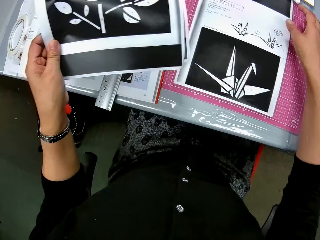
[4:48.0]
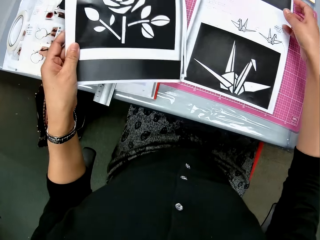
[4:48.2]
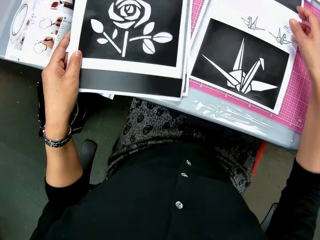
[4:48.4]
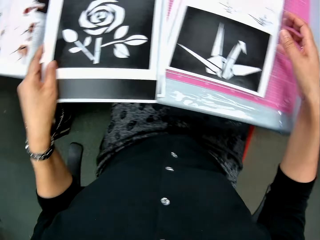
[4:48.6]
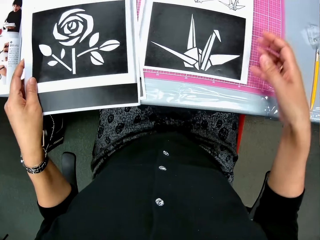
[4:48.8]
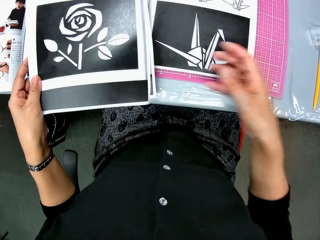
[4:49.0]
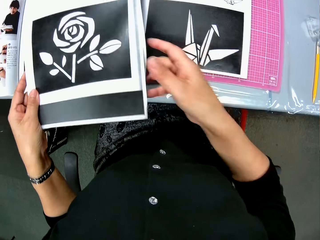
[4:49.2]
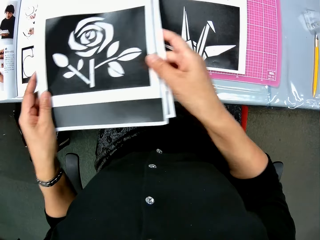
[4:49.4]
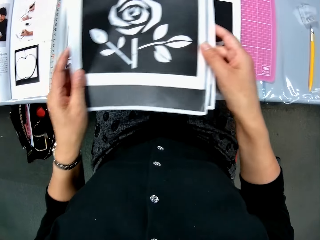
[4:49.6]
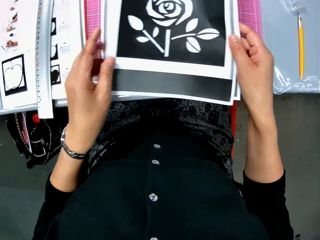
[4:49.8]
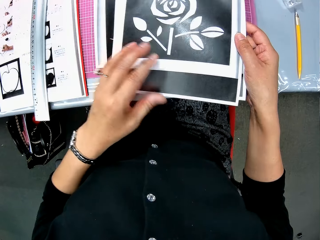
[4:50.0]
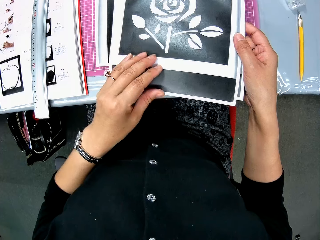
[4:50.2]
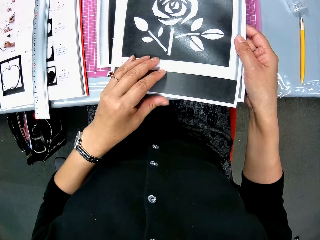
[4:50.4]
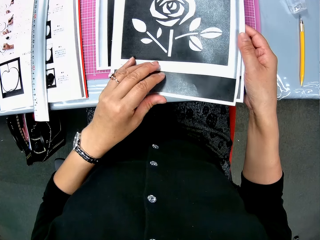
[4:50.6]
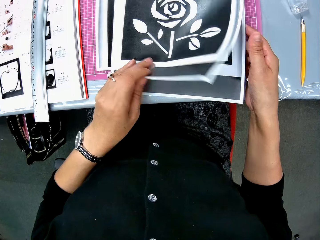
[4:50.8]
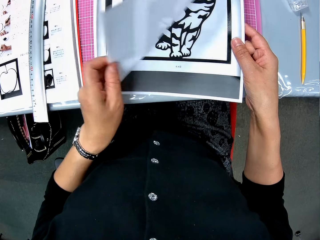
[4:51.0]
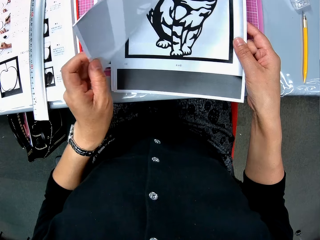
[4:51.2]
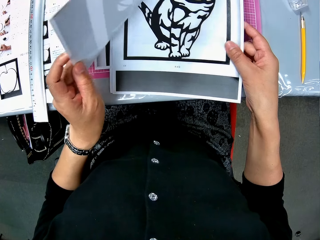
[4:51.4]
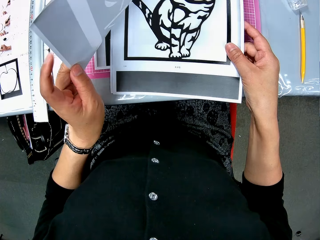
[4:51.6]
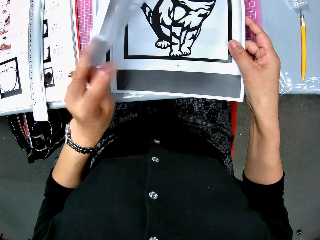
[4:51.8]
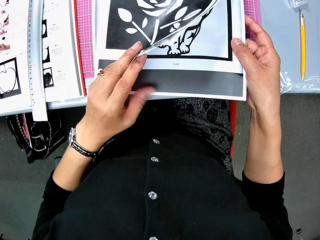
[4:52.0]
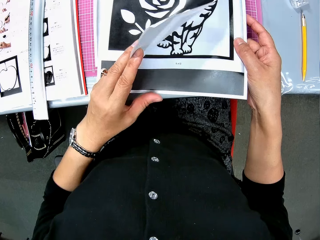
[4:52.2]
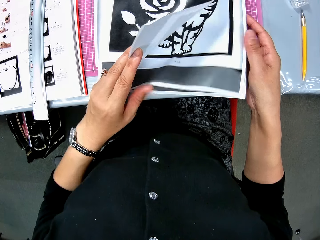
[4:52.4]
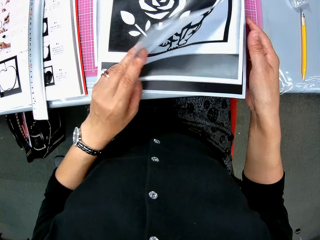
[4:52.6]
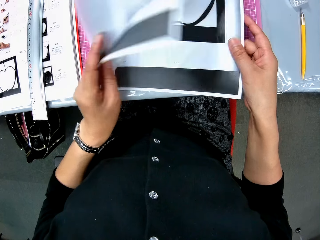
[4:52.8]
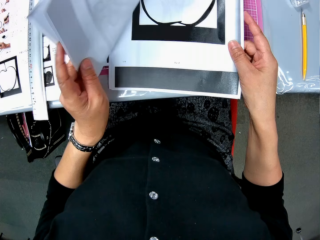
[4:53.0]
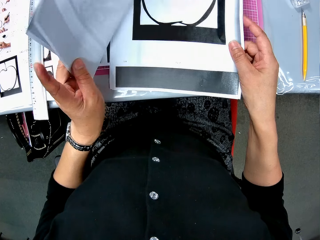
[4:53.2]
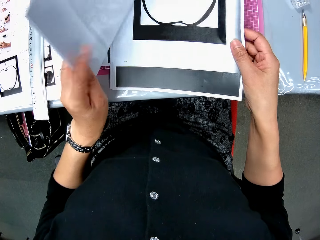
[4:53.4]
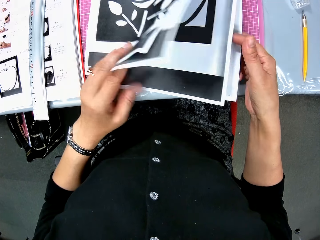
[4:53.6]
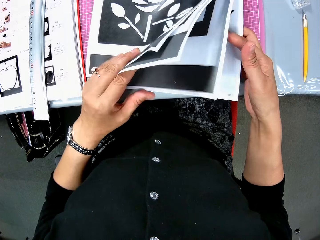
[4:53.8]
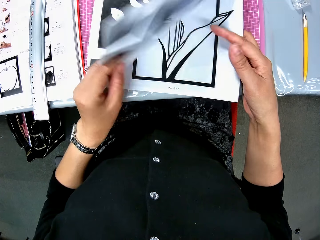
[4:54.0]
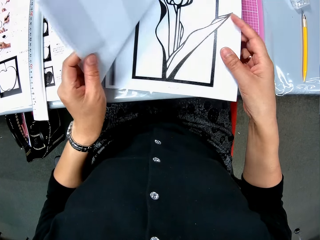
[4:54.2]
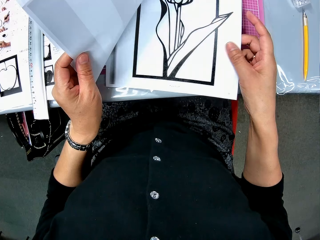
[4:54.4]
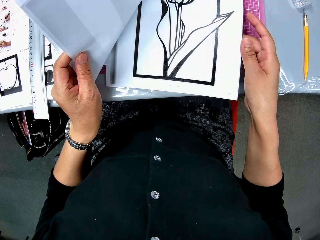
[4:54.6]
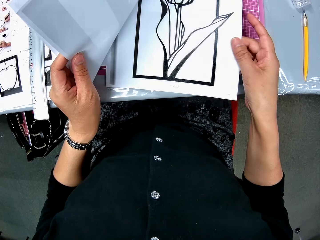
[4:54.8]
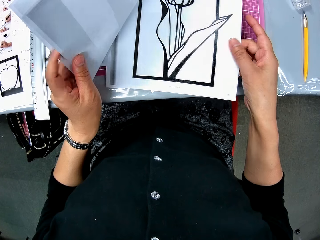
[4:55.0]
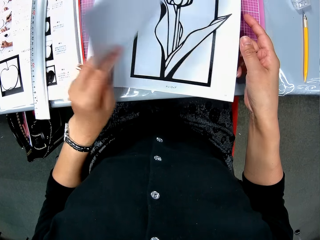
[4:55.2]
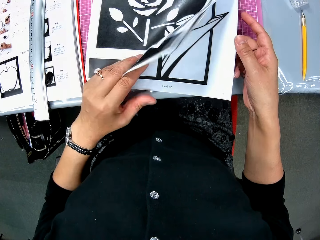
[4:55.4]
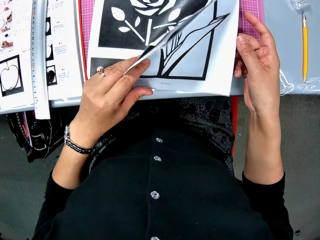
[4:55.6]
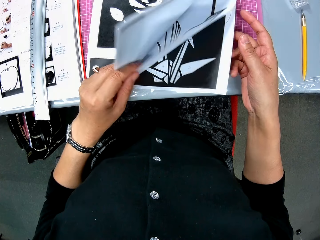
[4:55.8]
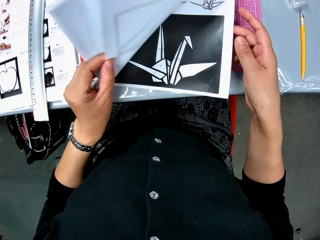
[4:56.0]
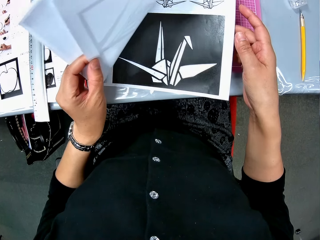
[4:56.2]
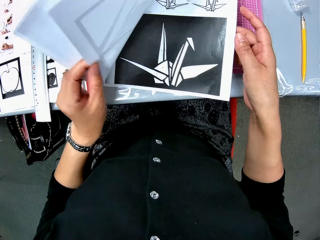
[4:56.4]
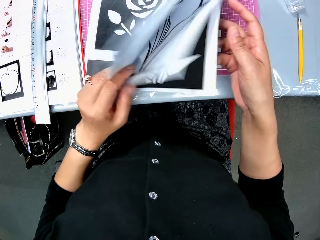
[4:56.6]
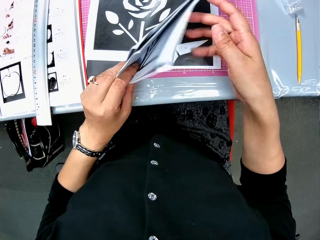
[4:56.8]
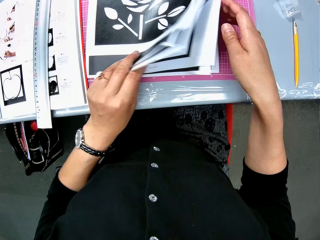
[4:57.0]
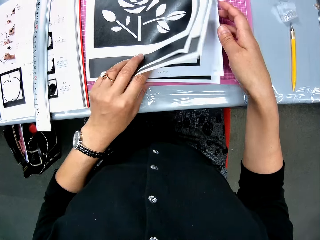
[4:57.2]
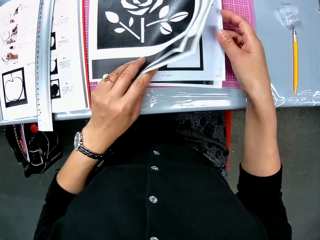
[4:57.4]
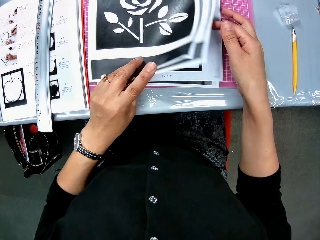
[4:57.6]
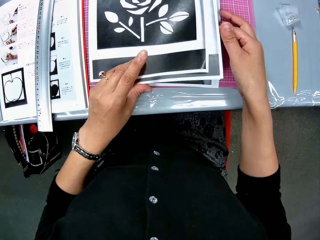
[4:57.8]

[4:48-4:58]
The camera wearer surfs through the drawing sheets in her hand.

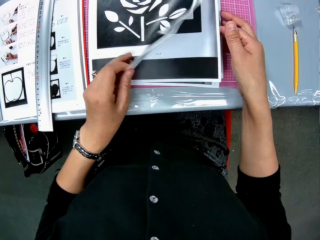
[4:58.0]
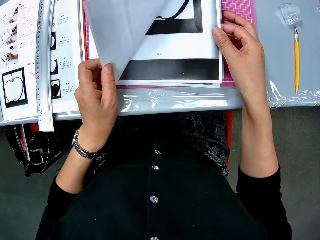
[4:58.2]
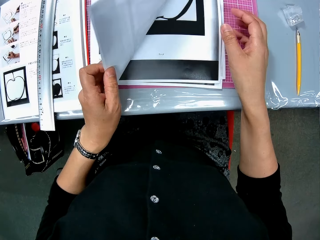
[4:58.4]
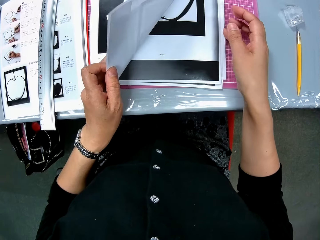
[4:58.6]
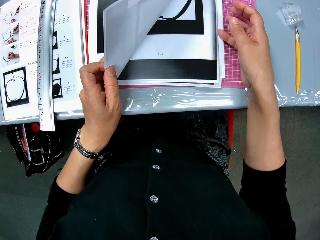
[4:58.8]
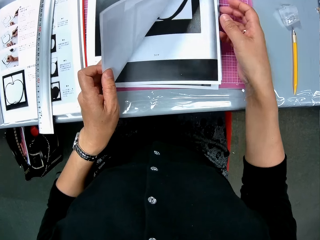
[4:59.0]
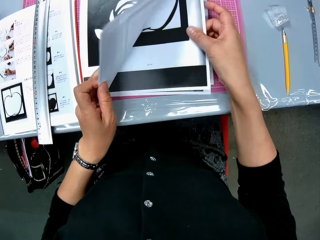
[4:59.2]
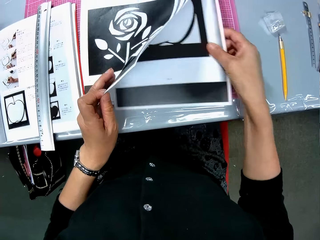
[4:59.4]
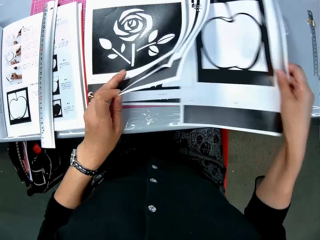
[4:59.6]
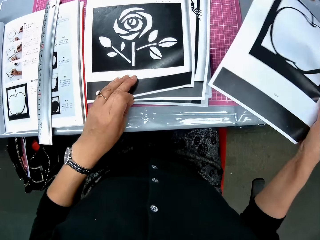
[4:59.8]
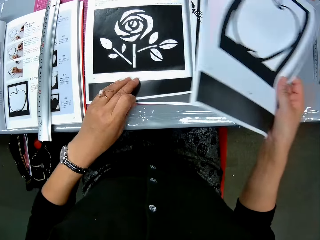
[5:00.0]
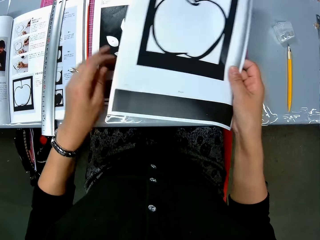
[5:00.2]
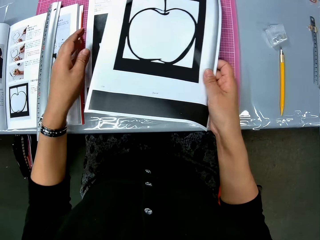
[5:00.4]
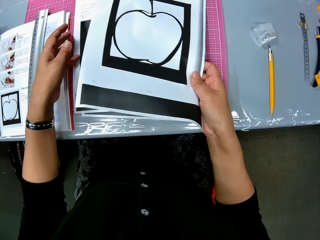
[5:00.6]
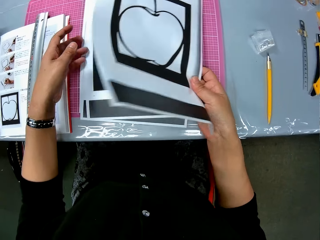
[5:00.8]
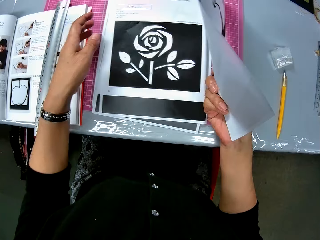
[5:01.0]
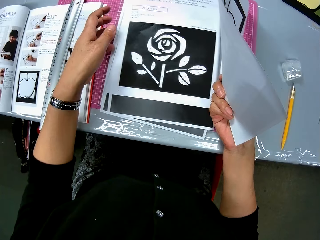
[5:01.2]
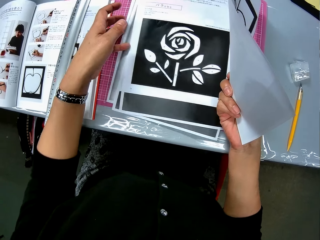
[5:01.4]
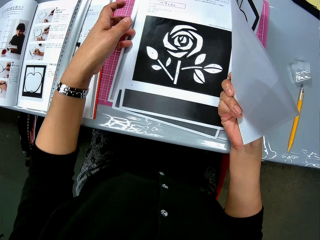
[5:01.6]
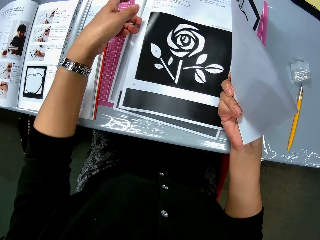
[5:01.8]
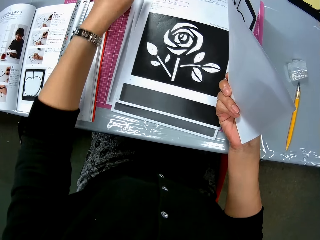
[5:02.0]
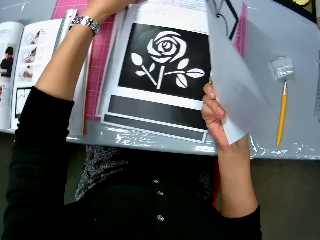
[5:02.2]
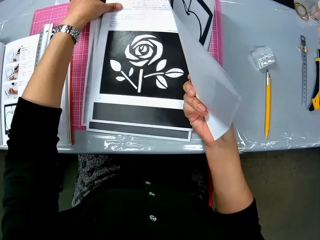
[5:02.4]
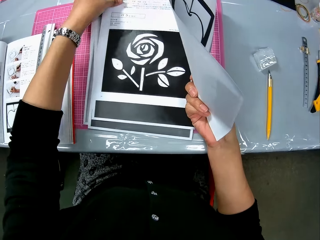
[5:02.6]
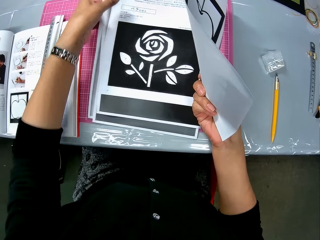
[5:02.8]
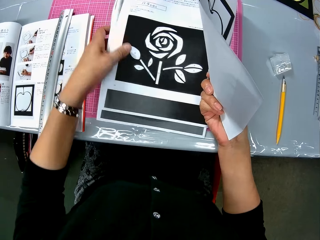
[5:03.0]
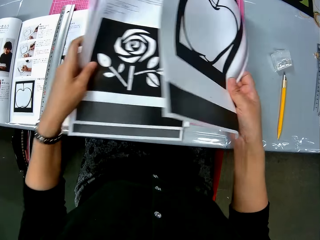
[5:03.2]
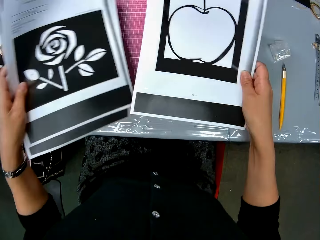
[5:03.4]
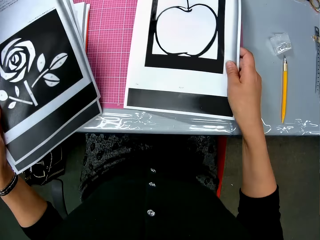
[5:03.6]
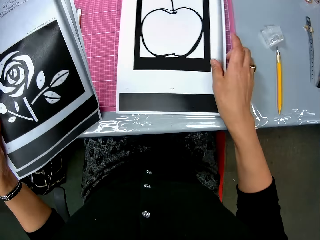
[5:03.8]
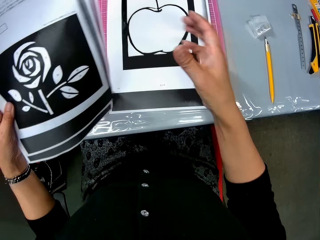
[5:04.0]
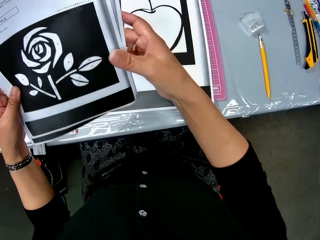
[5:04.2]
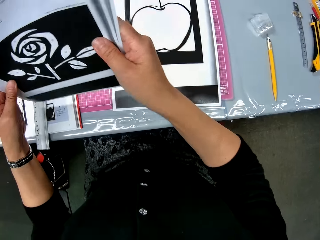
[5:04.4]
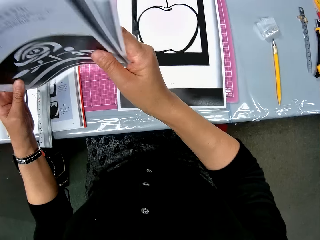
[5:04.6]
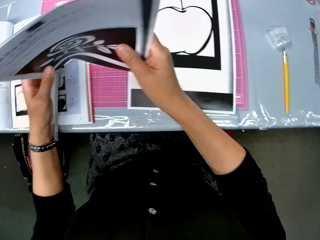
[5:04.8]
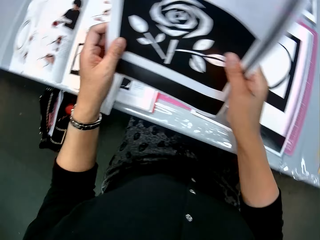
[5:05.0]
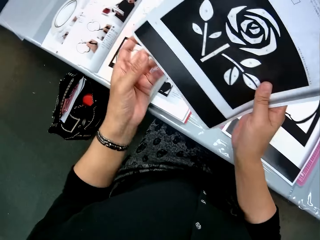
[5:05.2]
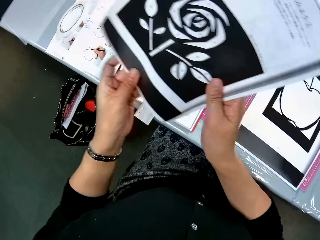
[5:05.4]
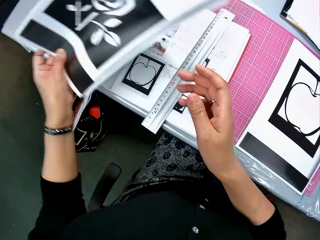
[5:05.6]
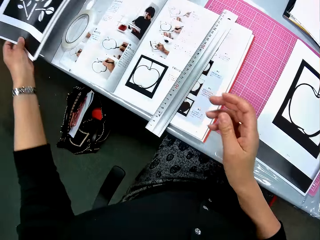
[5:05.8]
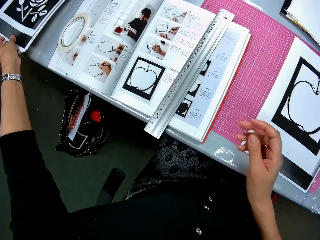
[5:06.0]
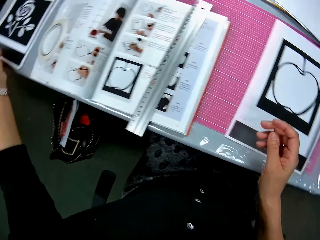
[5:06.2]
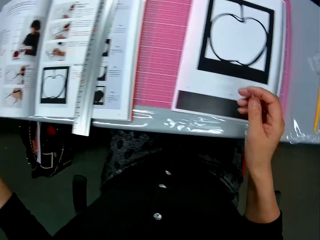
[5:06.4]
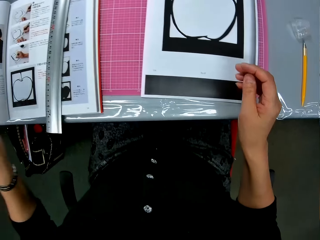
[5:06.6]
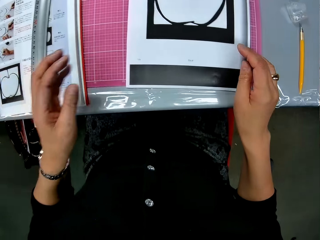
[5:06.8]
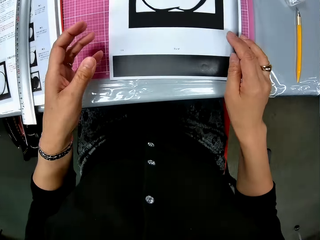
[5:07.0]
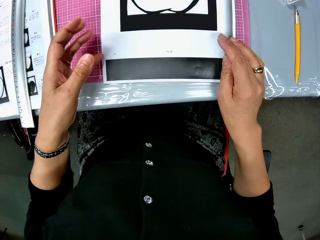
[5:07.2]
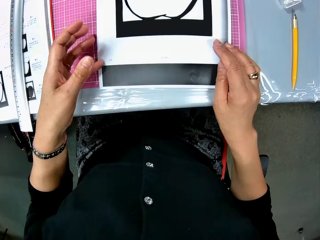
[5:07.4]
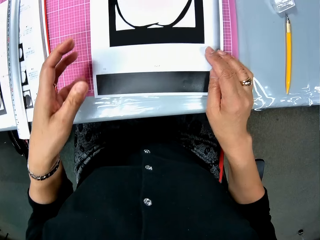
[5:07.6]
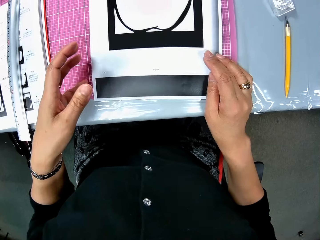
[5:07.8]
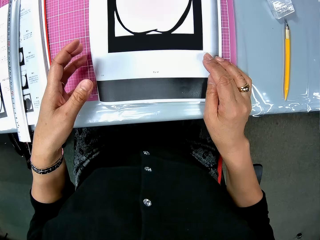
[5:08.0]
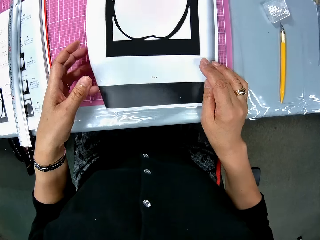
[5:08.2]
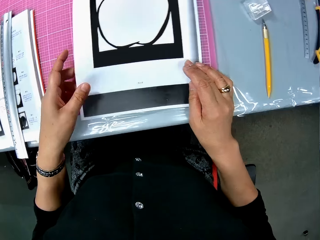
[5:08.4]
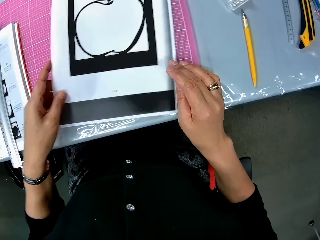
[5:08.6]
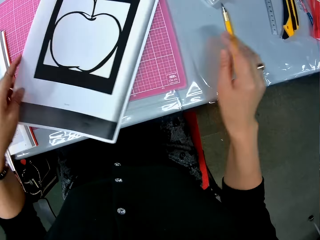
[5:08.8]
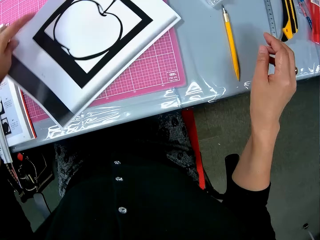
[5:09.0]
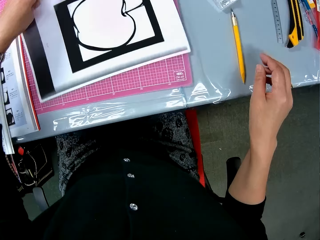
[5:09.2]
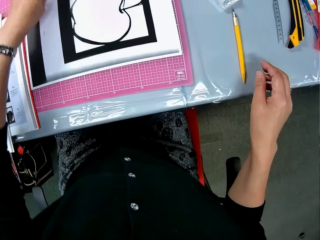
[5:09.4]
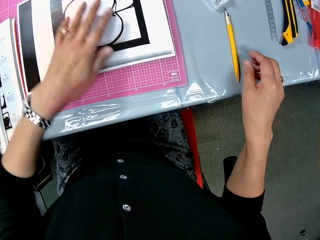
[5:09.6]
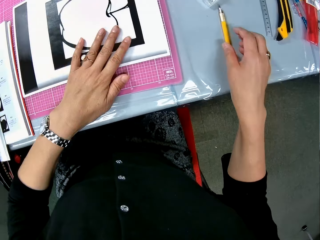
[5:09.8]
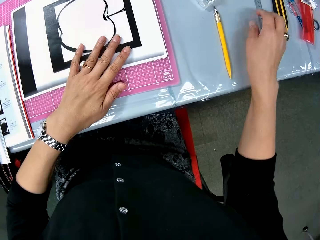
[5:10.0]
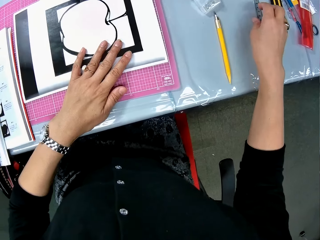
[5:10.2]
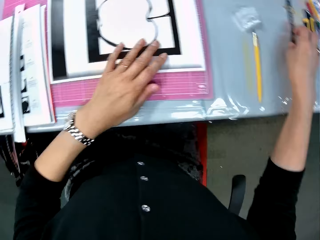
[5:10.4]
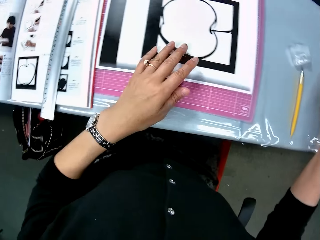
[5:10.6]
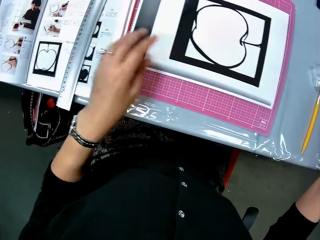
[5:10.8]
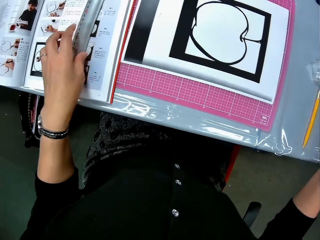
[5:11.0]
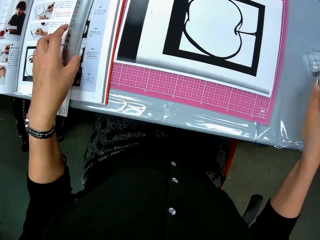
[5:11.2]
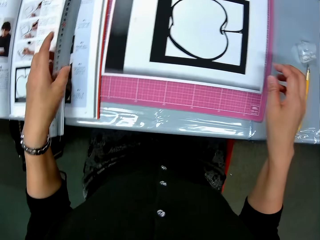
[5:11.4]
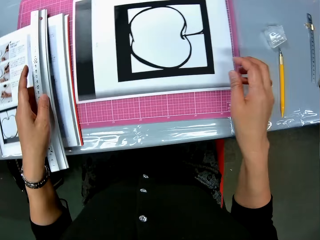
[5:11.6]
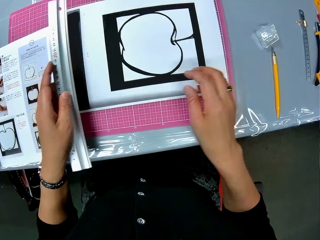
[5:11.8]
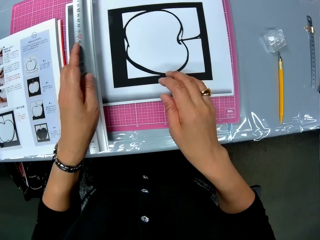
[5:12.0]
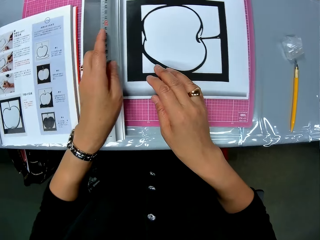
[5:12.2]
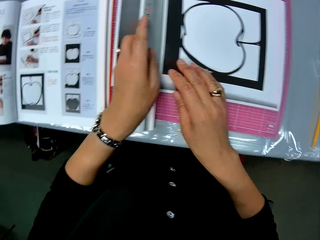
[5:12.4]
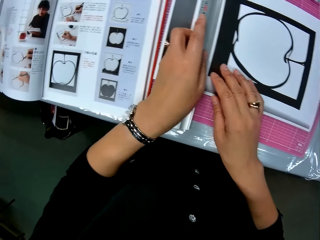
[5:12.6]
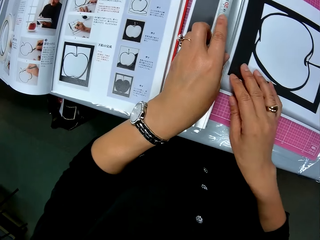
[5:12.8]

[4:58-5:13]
The camera wearer takes out a drawing sheet or craft paper from the drawing sheets in her left hand. She picks up some drawing sheets from the table with her left hand. She drops the drawing sheet in her right hand on the table. She drops the drawing sheets in her left hand on the table. She turns the drawing sheet on the table. She lifts the craft paper and drops the craft paper. She picks up the ruler from the table and places the ruler on the table.
